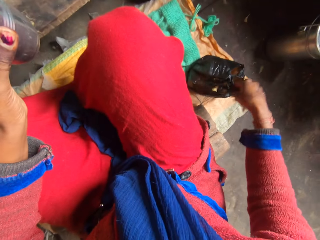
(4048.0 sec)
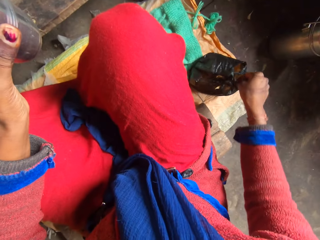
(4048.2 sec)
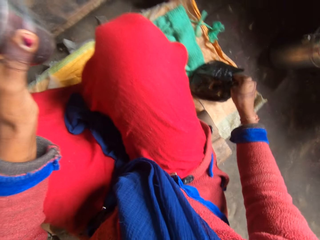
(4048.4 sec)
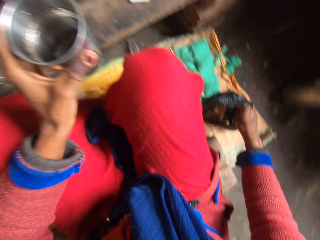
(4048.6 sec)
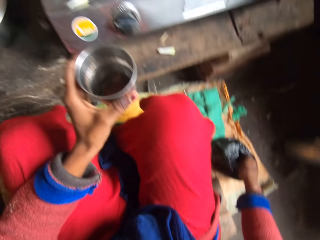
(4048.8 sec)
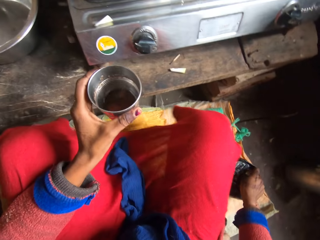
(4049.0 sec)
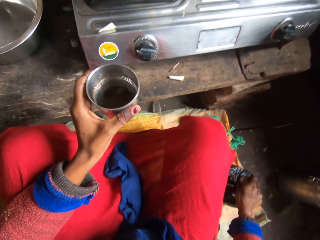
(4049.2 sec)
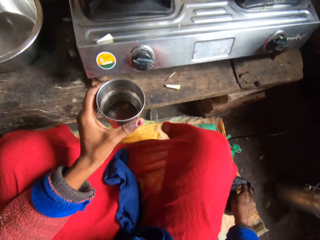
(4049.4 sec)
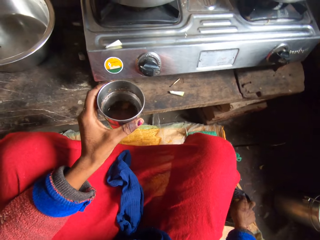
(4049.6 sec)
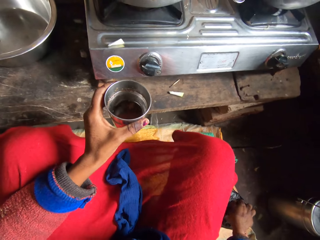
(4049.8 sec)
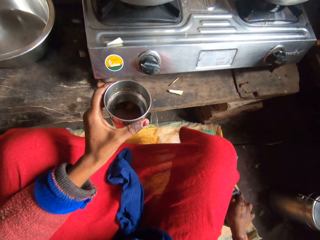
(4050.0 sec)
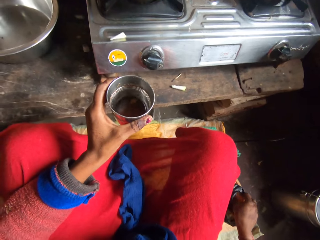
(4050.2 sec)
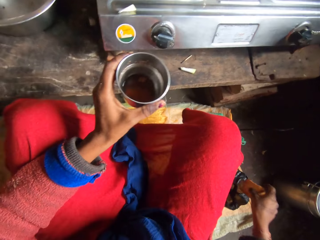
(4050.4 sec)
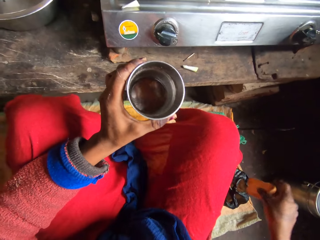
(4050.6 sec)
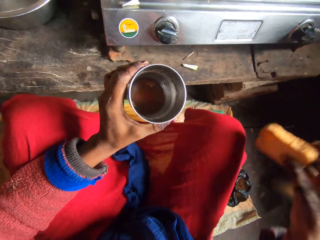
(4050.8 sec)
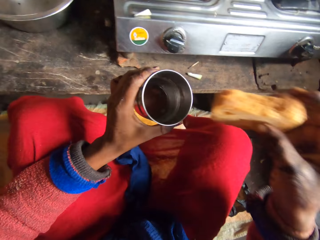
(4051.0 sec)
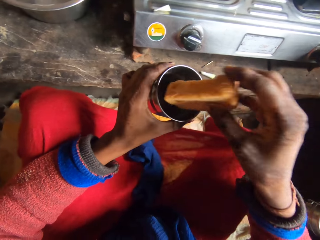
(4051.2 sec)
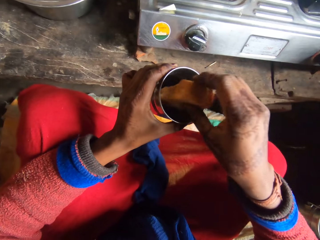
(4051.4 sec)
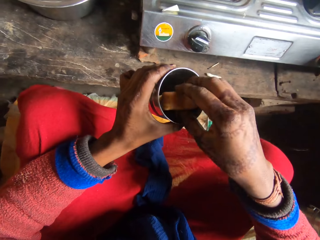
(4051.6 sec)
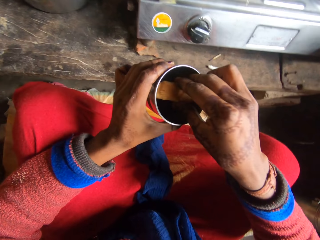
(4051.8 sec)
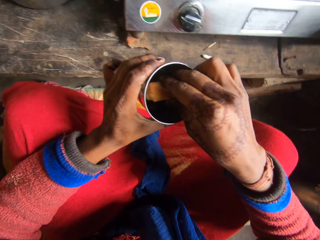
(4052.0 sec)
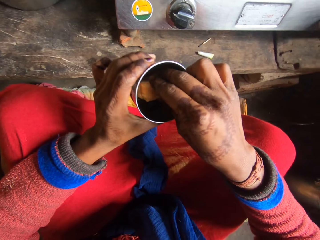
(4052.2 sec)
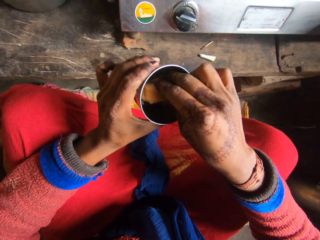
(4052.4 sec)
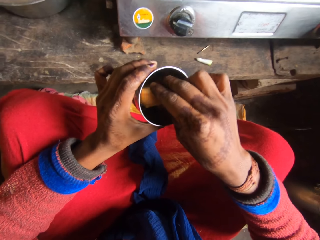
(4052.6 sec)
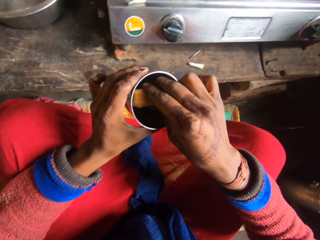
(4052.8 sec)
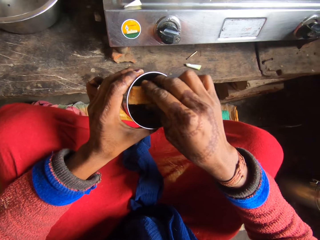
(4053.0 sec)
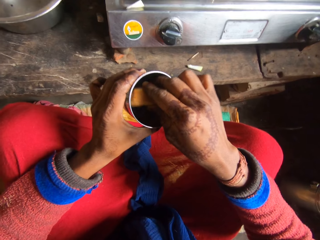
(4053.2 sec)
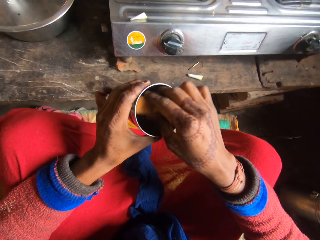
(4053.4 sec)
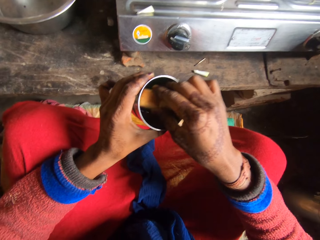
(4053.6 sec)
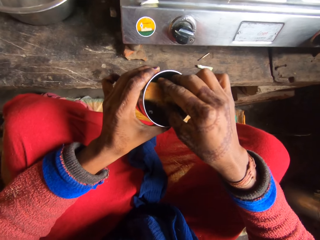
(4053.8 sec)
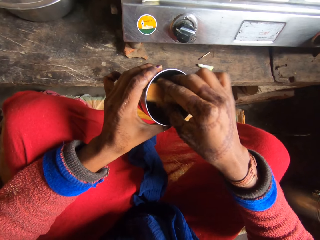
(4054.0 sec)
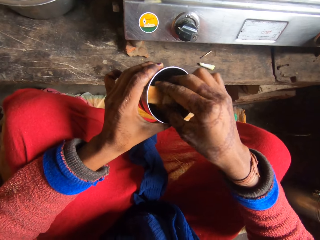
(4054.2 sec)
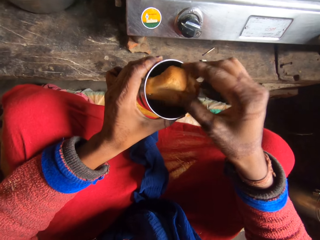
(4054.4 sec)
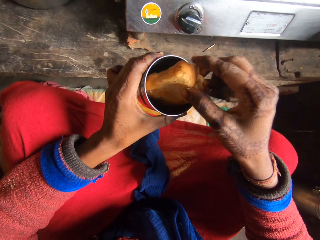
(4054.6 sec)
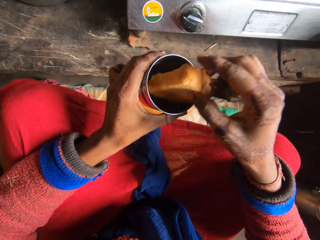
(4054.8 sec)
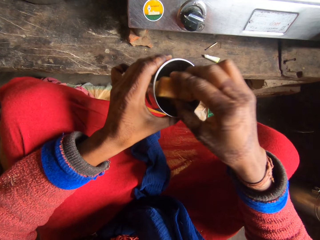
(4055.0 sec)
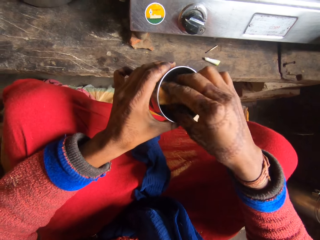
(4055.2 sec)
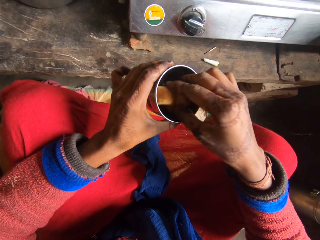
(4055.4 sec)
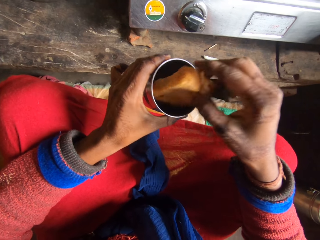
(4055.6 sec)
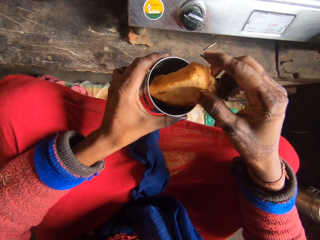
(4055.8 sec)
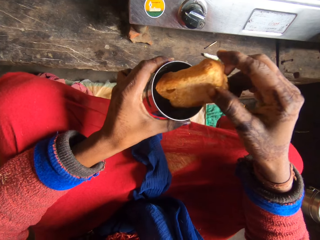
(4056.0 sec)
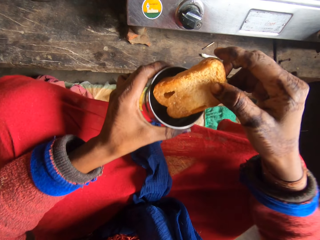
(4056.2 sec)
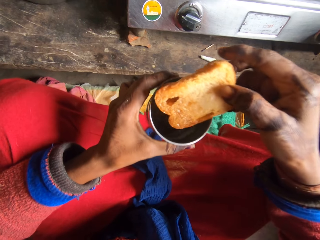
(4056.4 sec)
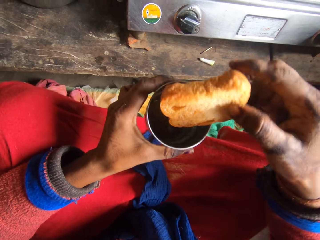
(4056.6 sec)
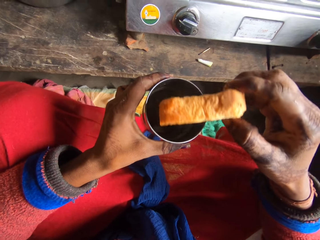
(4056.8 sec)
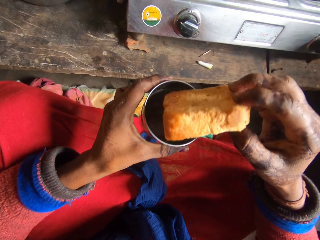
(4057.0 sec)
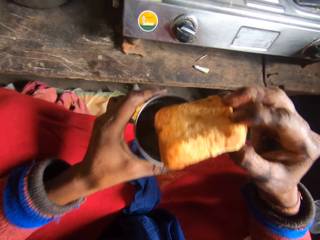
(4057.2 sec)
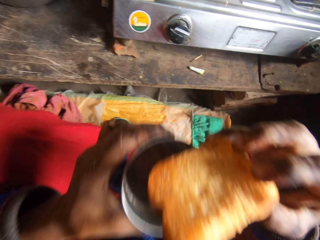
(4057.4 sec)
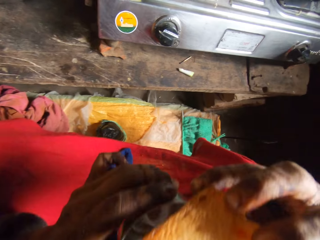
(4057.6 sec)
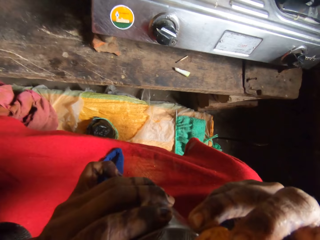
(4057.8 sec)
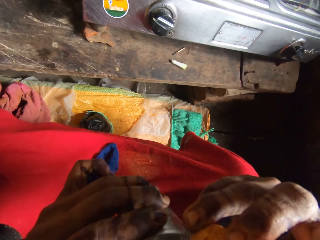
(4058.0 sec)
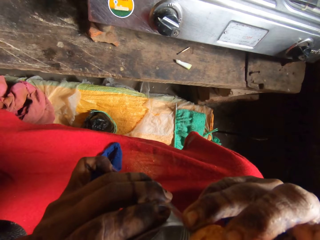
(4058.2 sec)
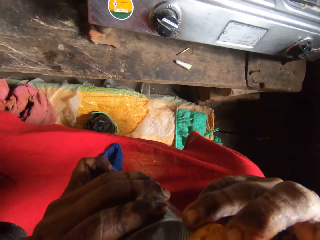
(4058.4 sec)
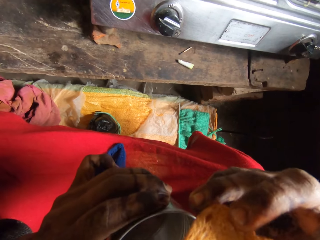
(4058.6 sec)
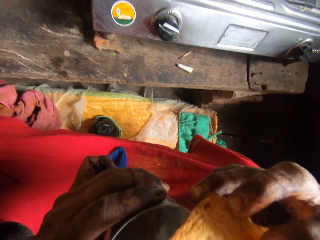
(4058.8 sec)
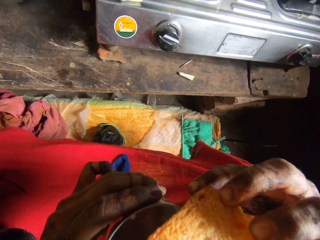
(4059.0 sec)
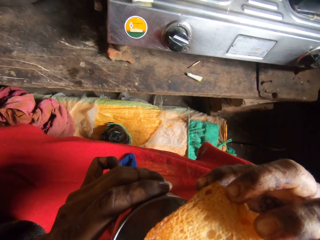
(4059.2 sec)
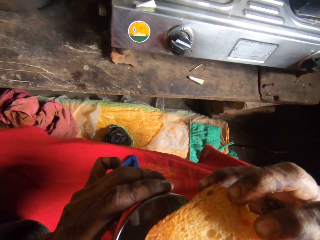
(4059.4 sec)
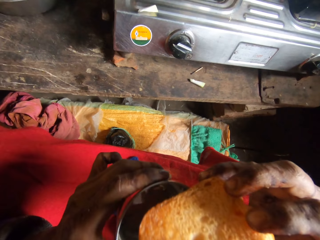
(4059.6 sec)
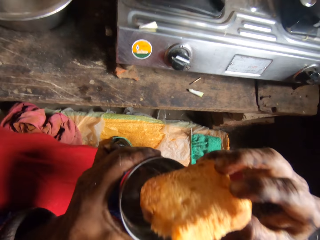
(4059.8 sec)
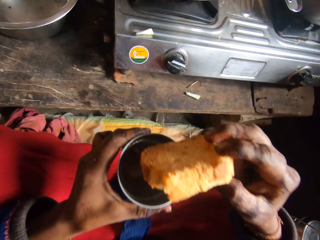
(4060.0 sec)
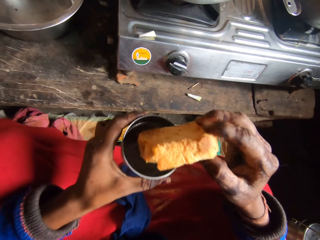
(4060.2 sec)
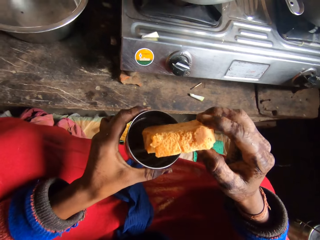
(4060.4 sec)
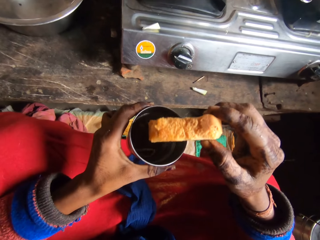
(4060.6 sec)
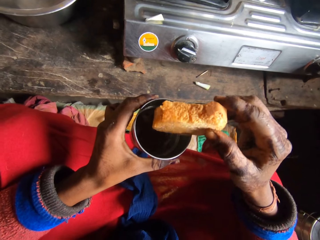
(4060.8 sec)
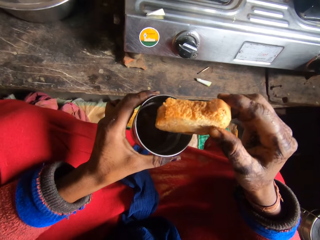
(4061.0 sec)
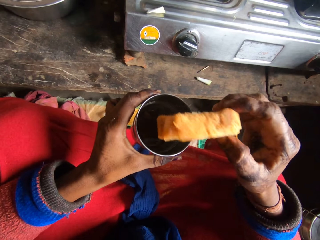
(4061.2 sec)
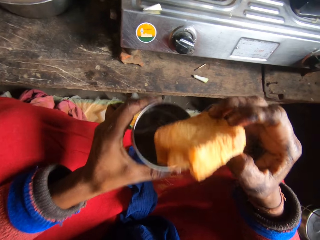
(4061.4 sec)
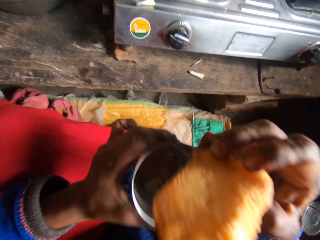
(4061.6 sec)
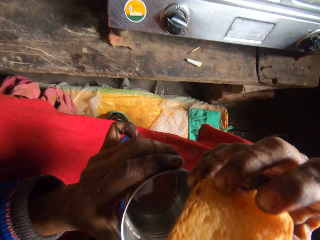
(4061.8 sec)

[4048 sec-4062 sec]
The camera wearer picks up the metal cup. They pick bread from the paper bag. They dip the bread inside the tea in the cup. They eat the bread.

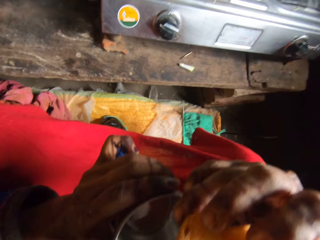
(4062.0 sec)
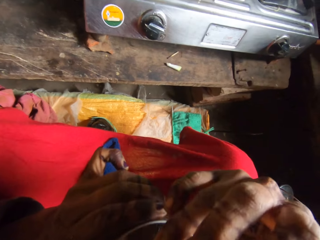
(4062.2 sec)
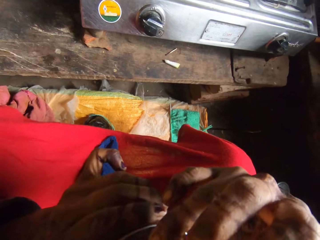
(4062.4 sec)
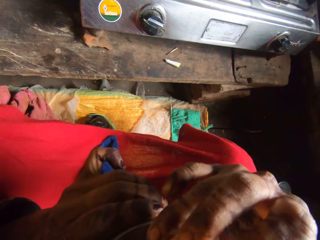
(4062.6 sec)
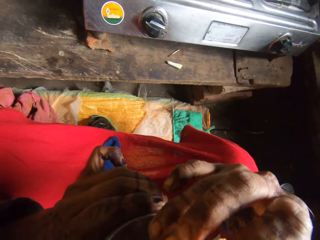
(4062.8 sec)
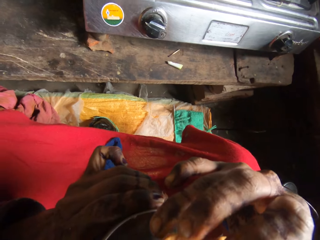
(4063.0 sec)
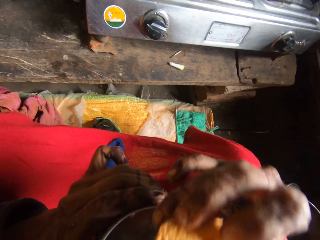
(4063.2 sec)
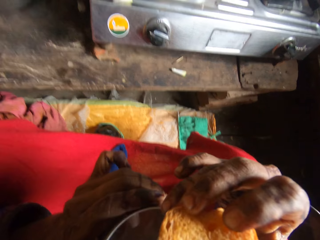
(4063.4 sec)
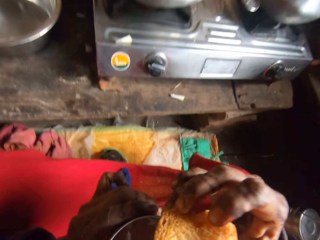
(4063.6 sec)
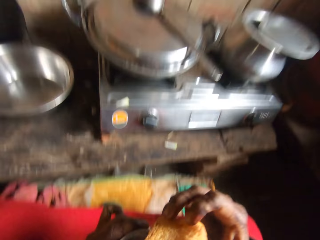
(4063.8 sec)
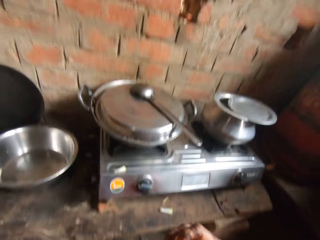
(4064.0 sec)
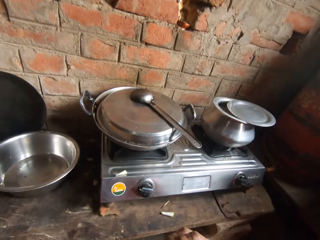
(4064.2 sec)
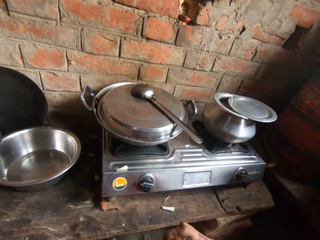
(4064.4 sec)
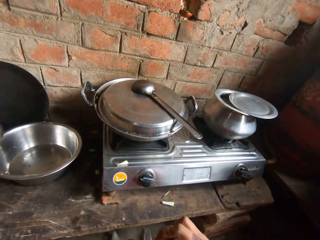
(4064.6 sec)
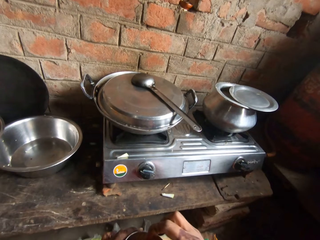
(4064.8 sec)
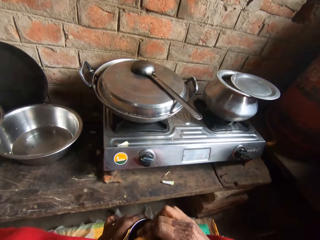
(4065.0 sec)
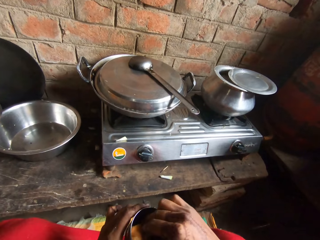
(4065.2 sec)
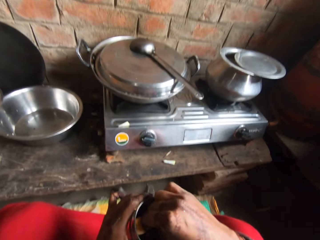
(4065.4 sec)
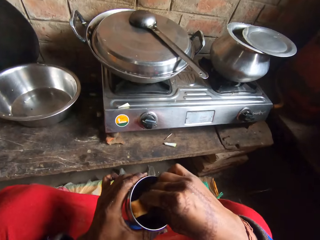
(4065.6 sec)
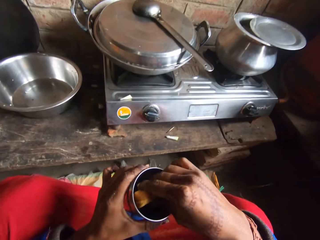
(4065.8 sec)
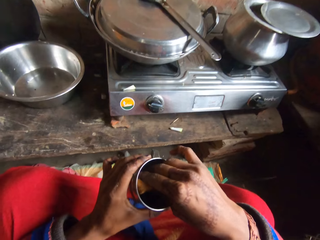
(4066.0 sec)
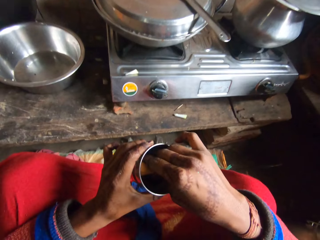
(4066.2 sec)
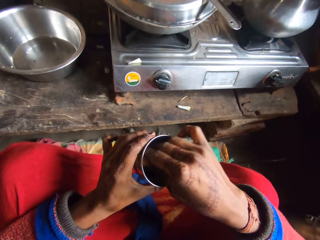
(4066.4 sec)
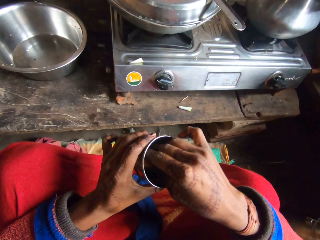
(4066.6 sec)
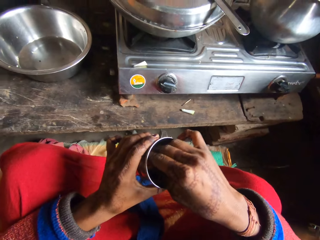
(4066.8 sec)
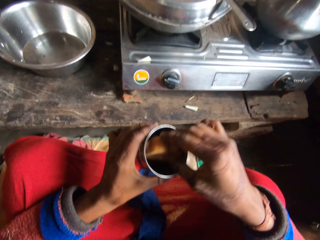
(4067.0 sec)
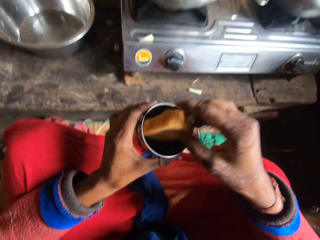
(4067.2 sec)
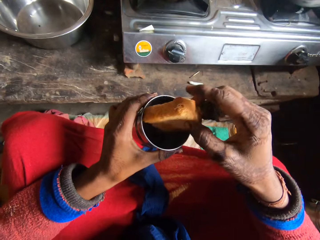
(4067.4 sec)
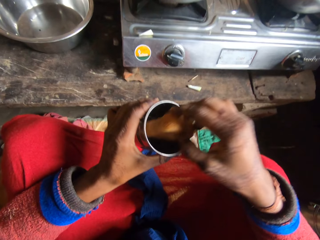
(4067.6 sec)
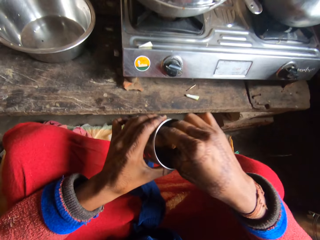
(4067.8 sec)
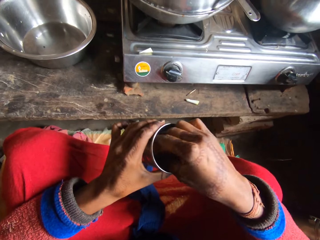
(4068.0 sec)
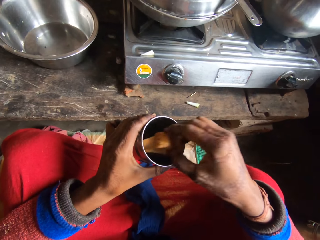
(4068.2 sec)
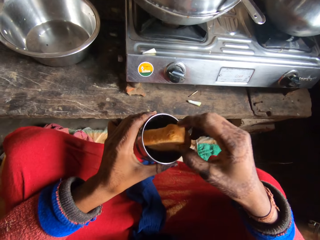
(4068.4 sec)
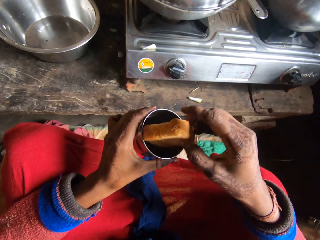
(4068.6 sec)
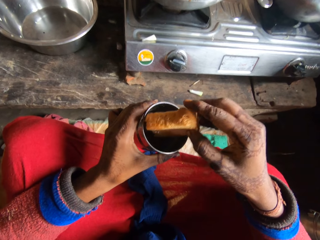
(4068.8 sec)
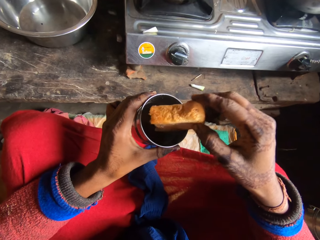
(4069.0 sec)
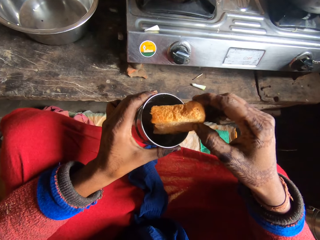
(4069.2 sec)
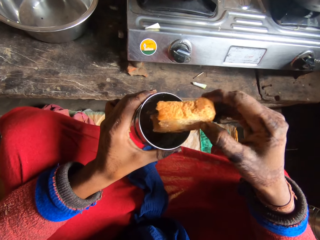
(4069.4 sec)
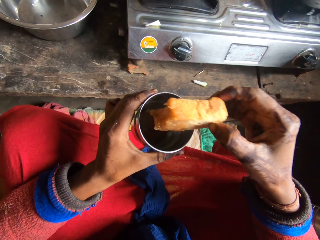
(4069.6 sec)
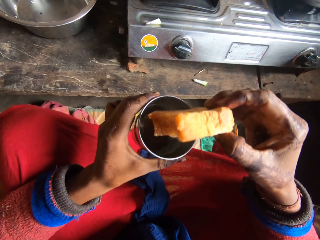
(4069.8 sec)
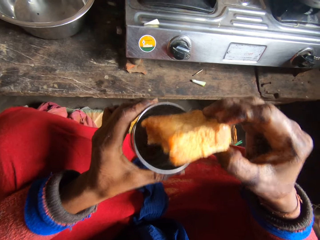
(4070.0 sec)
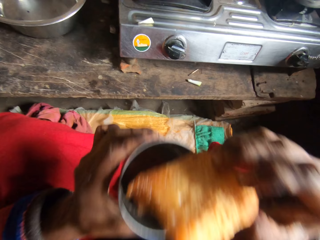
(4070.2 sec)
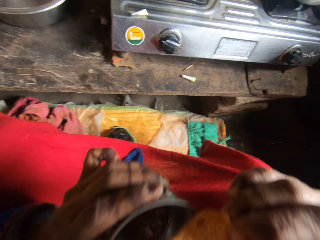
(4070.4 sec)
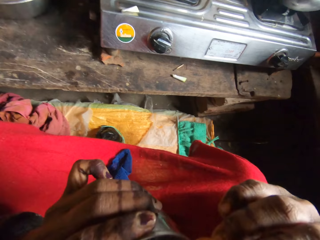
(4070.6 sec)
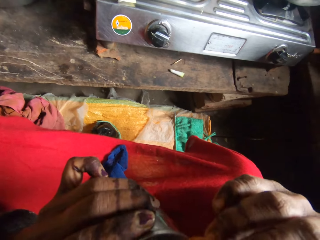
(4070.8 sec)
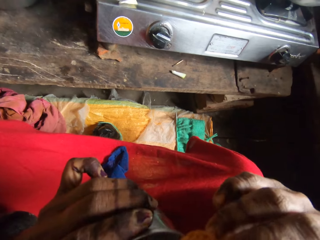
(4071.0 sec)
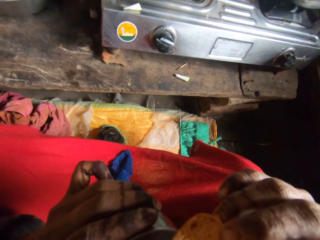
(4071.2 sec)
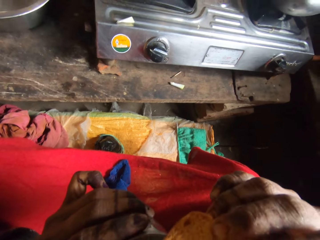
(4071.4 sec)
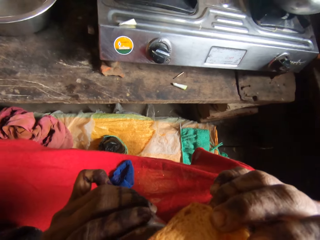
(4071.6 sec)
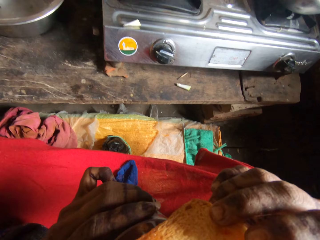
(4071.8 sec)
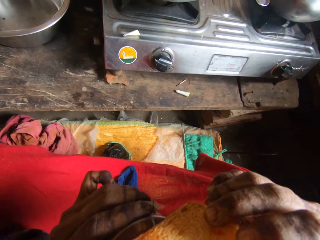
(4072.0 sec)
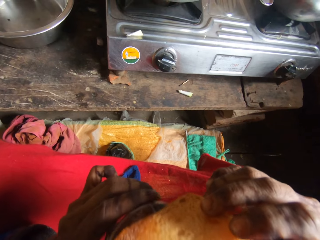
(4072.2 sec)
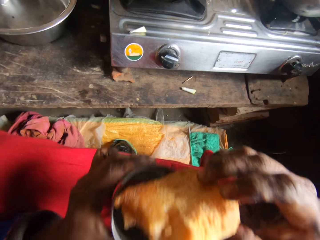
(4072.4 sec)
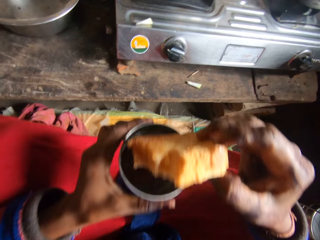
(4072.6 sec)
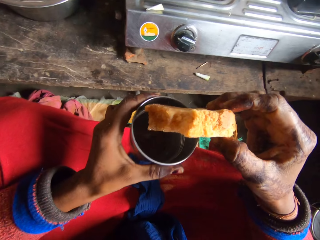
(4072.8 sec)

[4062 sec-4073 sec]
The camera wearer dips the bread in the tea in the cup. They eat the bread.
